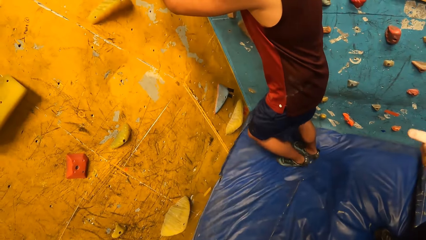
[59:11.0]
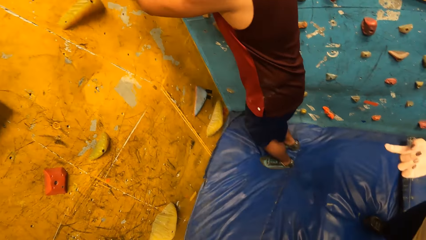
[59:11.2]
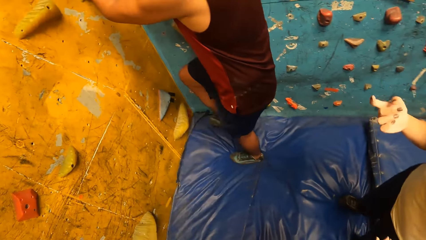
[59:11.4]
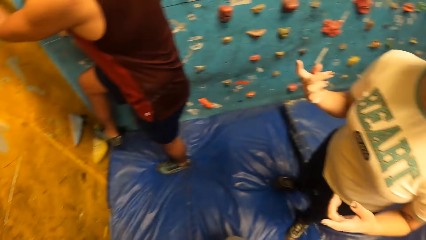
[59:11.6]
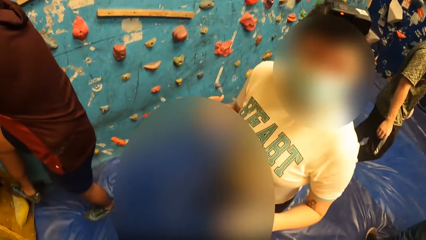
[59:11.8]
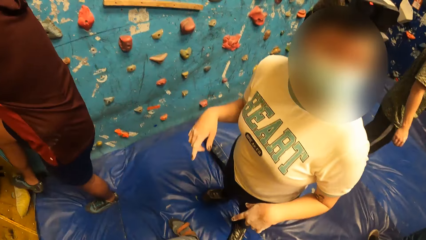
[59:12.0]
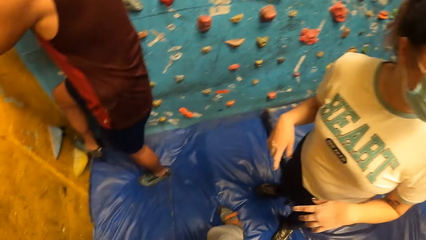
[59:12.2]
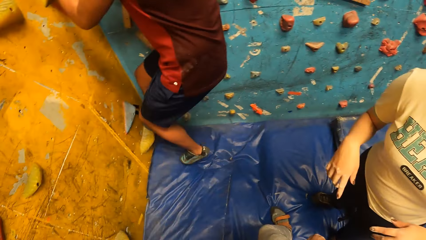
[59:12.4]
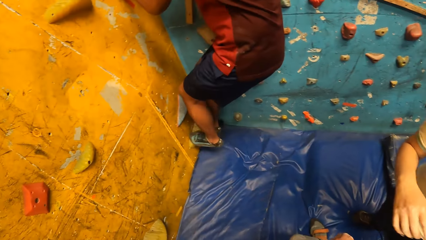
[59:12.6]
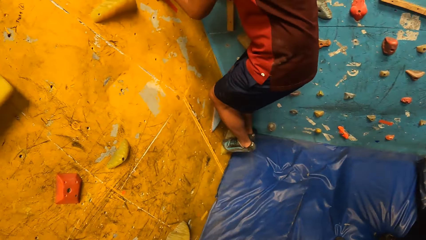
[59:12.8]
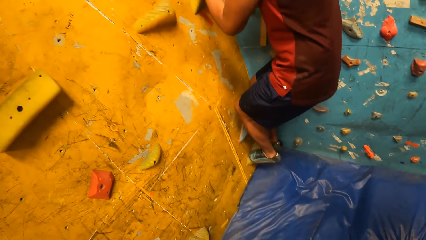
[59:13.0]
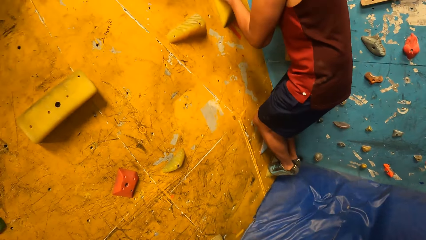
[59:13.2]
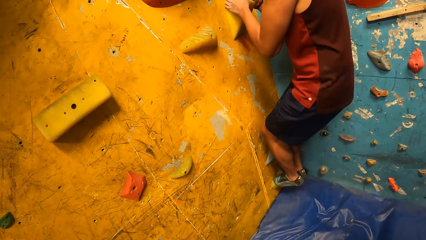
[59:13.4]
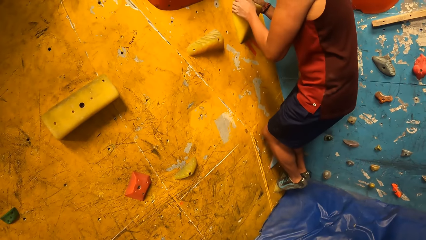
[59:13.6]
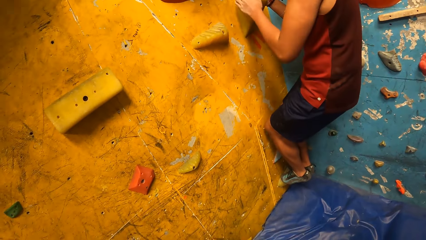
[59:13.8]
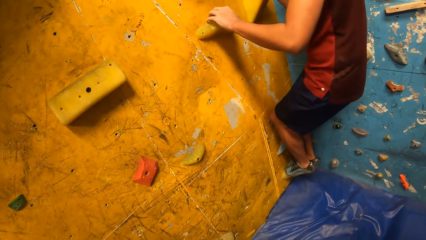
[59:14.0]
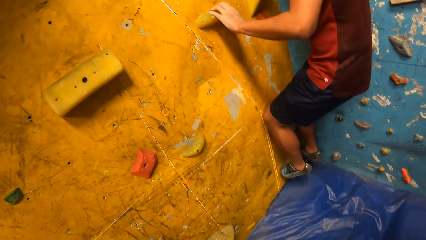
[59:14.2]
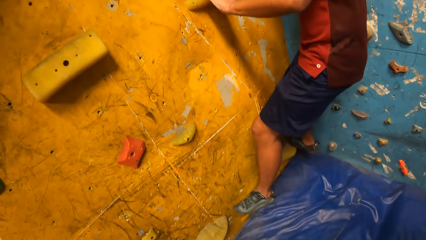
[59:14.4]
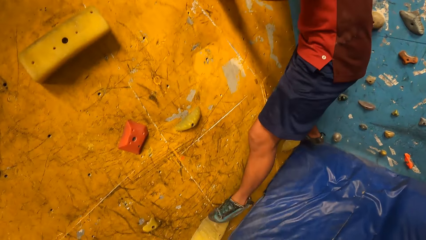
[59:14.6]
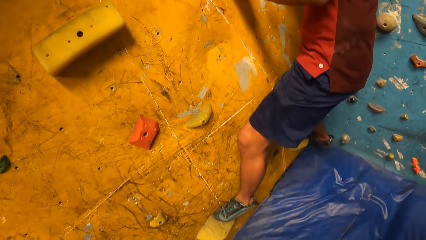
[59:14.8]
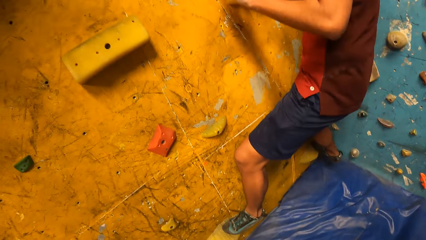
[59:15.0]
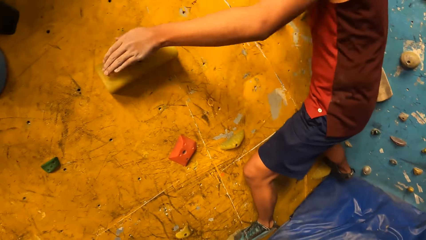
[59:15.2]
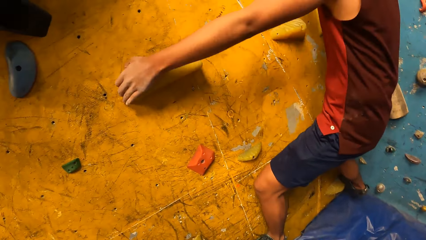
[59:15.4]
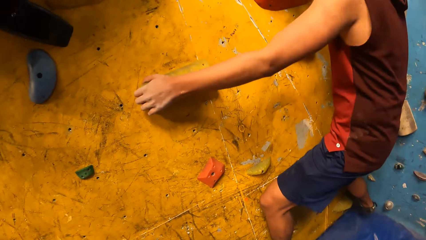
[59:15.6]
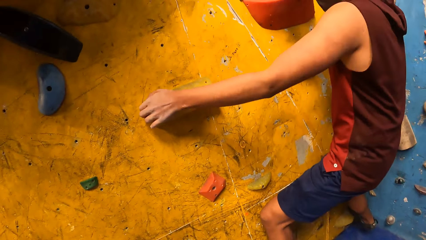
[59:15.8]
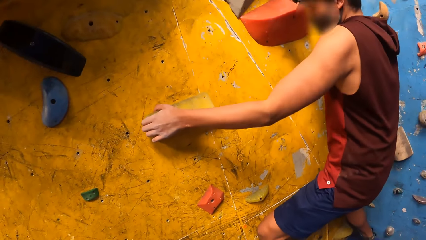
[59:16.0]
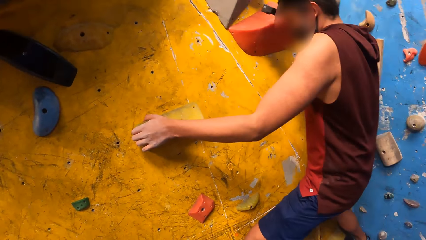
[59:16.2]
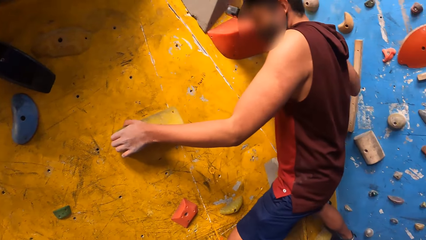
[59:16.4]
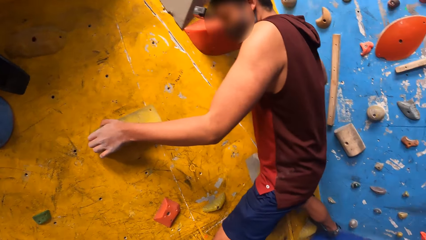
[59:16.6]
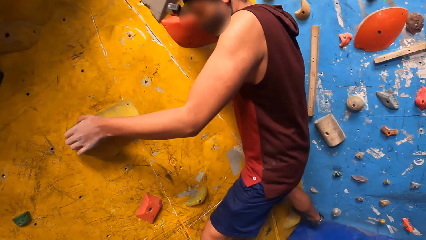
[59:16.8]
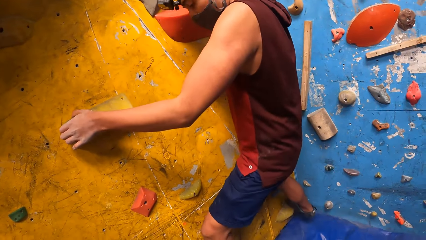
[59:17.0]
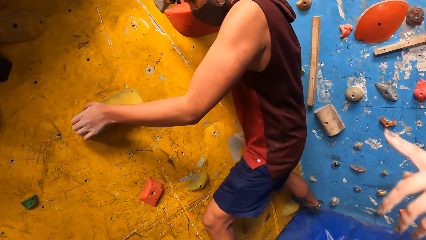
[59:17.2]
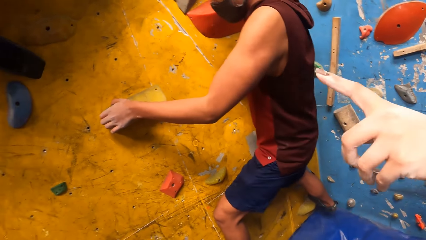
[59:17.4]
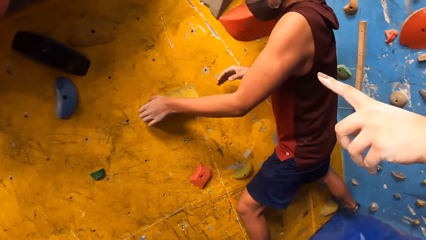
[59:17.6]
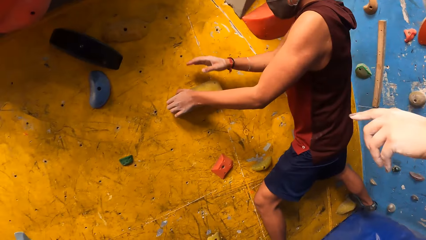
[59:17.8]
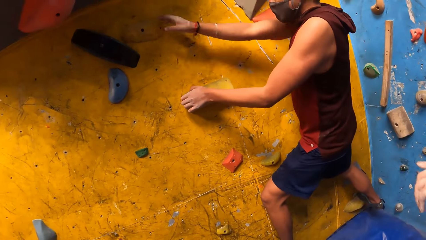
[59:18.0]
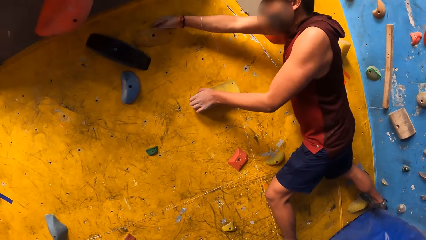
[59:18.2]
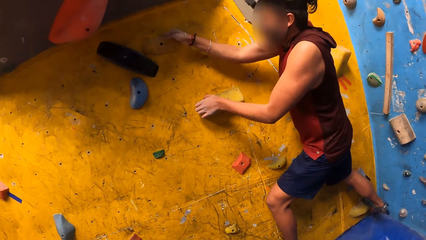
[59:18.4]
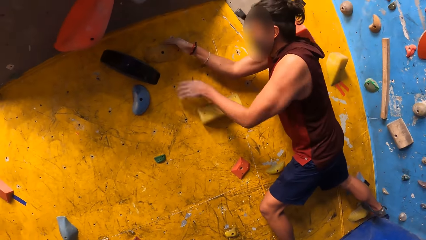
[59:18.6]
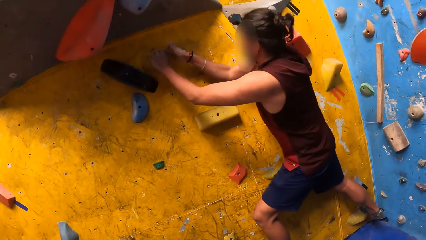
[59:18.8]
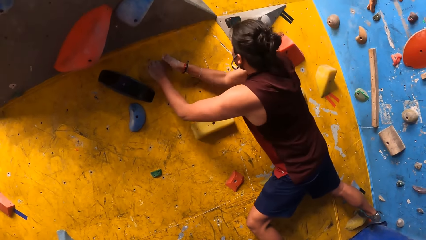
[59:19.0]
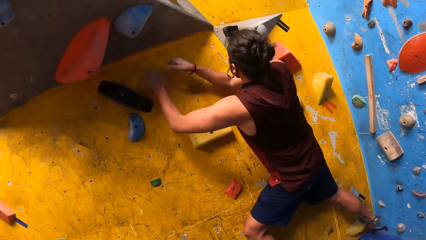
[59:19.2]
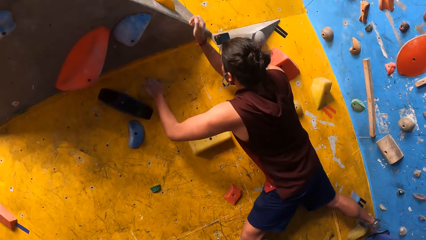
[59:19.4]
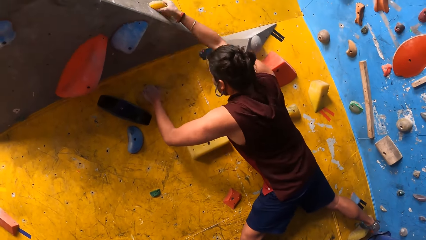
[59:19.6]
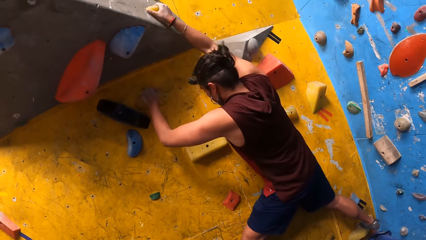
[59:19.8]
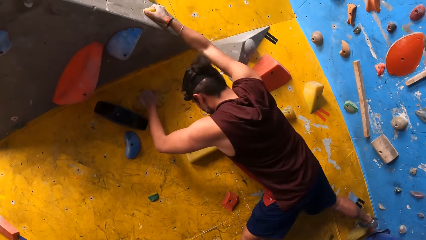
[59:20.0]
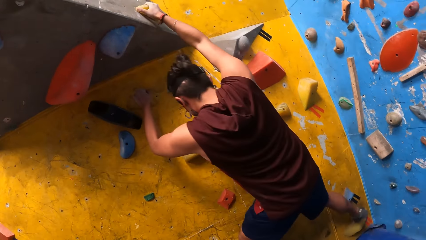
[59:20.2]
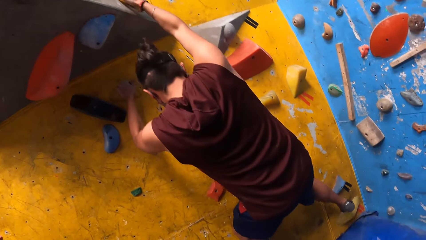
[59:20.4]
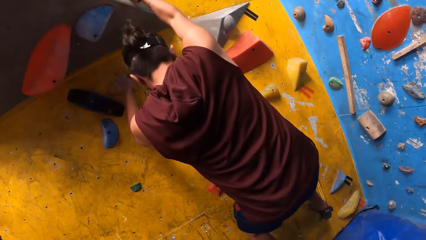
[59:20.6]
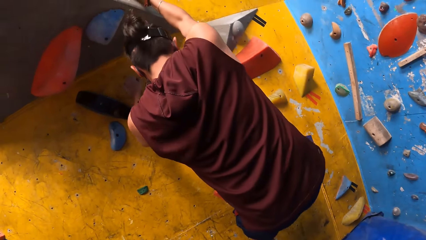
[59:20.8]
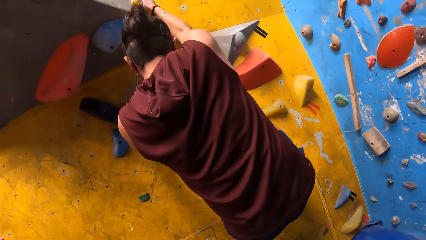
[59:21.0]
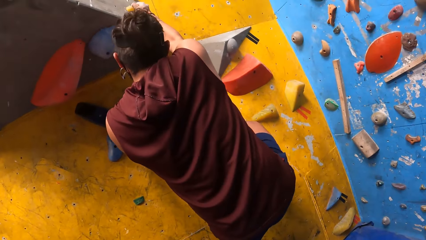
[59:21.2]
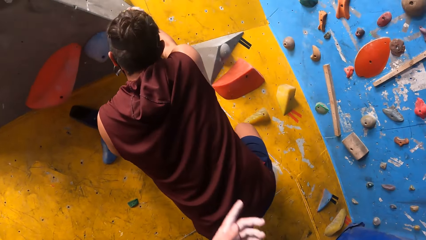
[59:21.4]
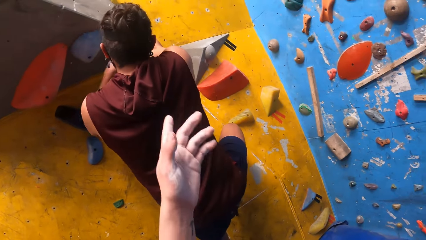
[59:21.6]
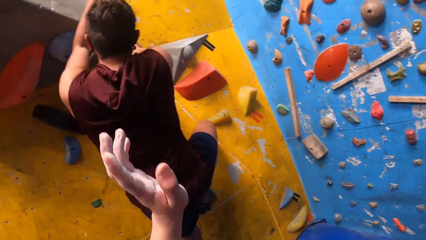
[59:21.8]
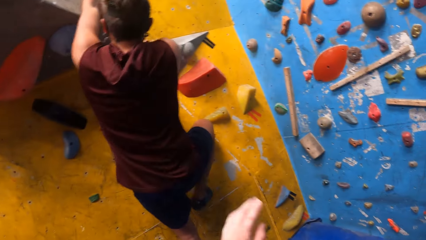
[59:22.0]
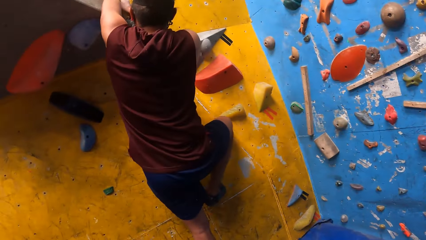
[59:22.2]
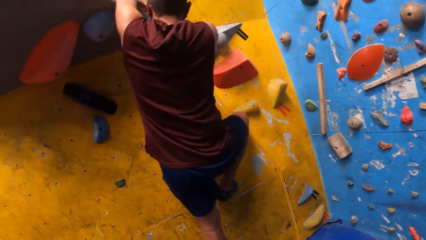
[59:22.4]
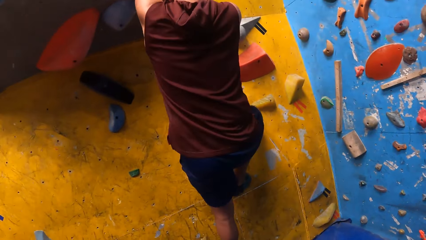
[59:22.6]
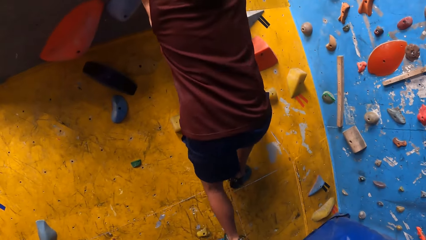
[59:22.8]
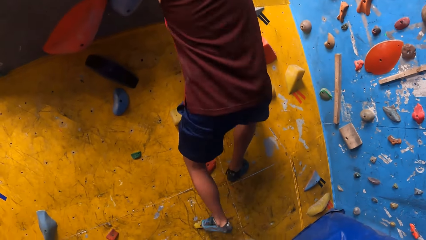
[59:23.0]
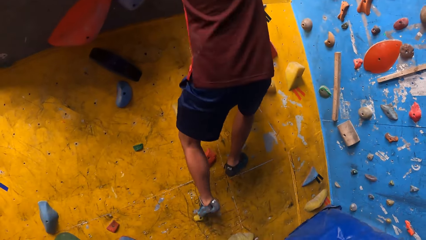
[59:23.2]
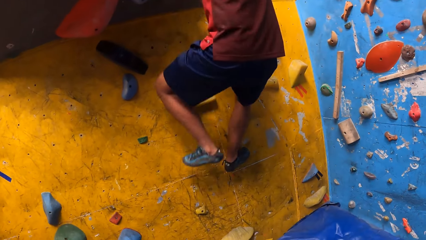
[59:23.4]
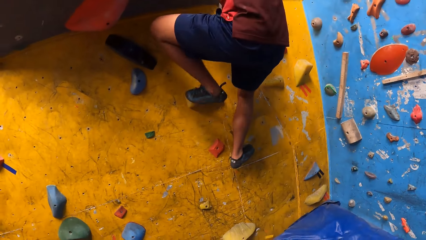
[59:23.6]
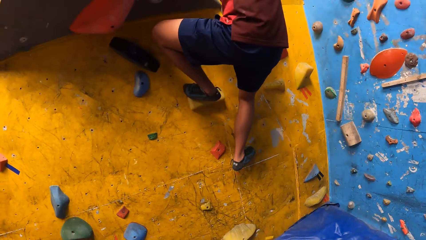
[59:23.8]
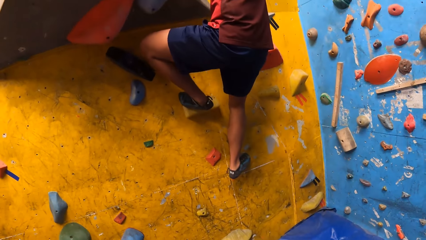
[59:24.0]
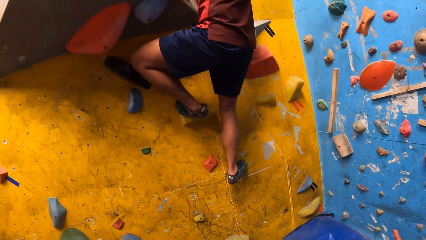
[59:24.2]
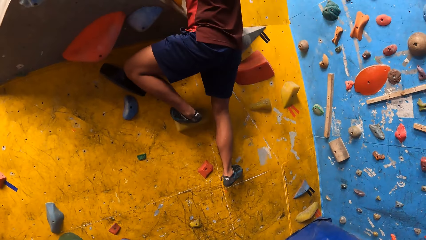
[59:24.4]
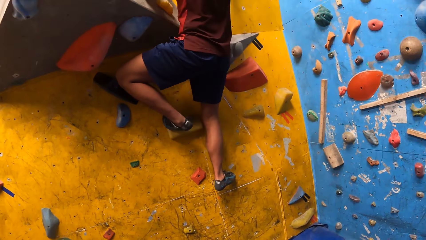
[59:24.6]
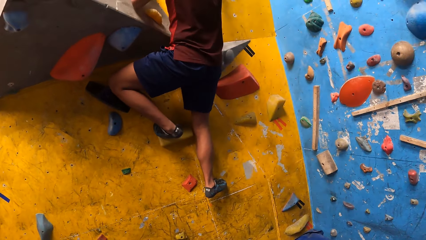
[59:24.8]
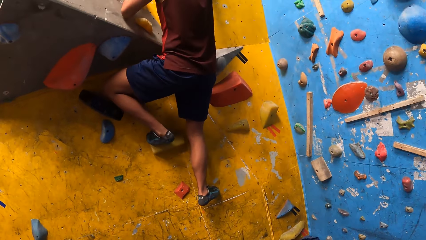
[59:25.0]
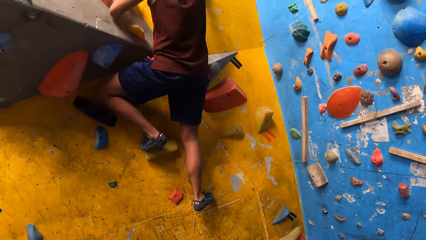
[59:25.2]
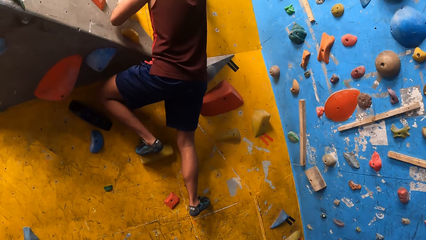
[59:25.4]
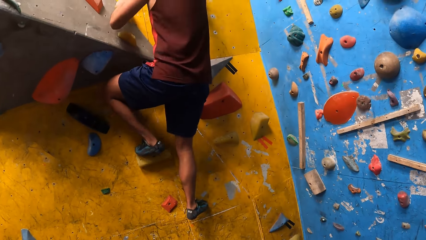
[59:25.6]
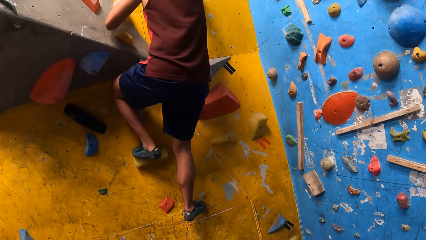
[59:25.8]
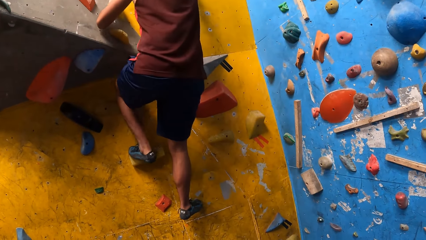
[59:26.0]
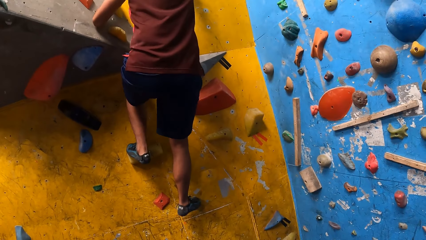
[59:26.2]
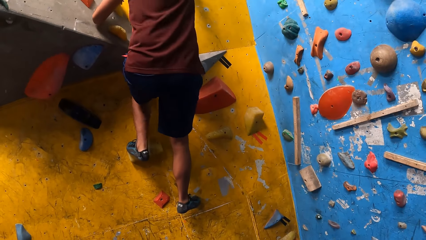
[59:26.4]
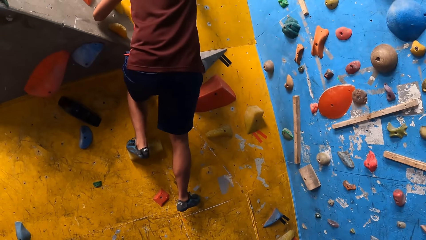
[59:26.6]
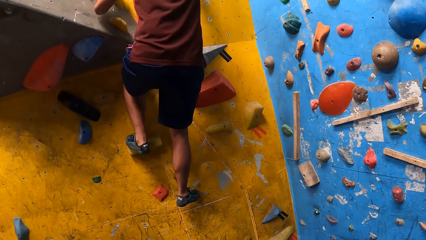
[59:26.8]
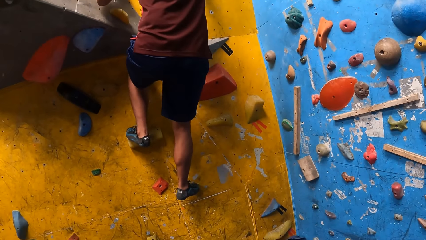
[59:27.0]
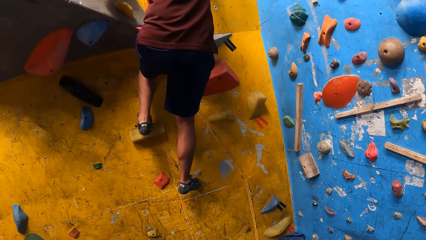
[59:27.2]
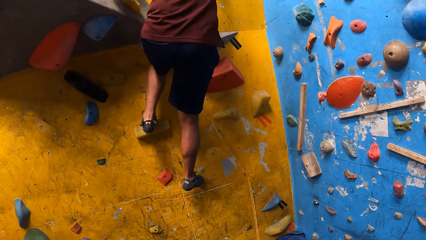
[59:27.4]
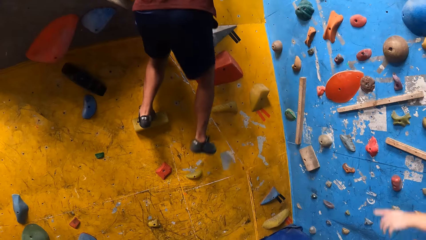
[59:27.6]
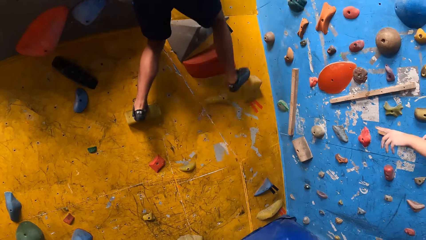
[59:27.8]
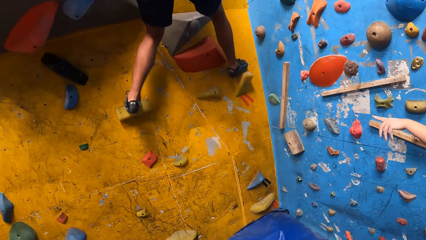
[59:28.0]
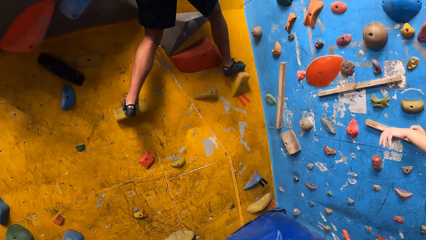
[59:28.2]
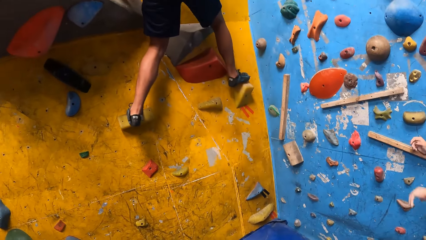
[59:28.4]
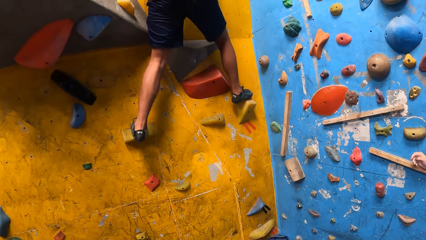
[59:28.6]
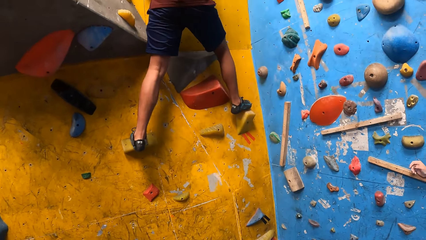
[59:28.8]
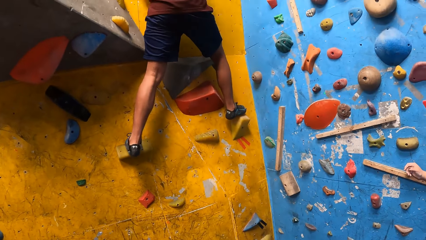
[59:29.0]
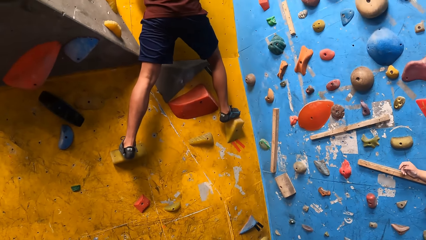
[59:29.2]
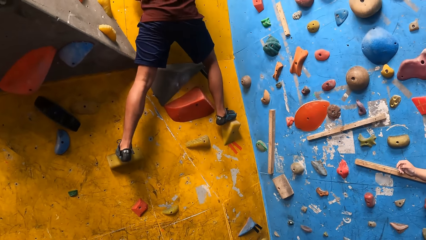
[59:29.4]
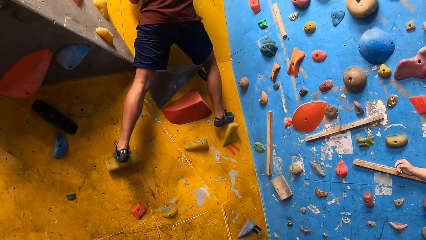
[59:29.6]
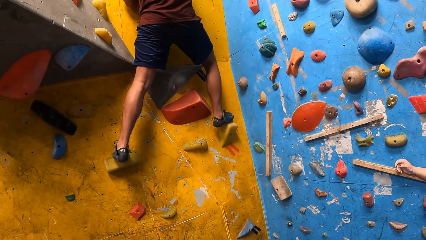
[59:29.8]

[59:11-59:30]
A man climbs on the wall. A lady converses with the camera wearer. The camera wearer looks around. The man climbs on the wall. The lady points on the wall. The man climbs the indoor rock. The camera wearer gestures and converses. The man climbs the wall. The lady points on the wall.
